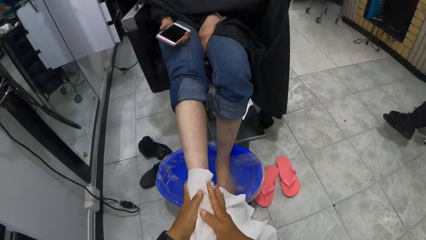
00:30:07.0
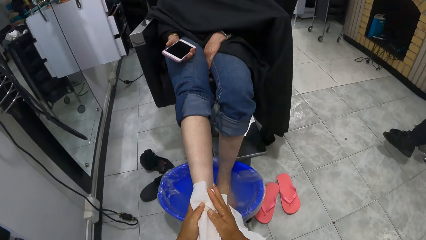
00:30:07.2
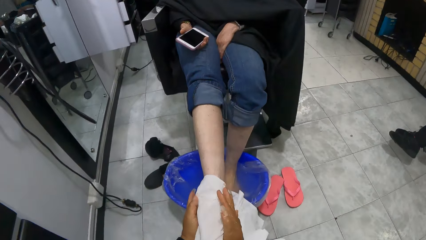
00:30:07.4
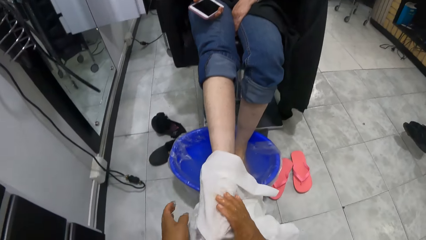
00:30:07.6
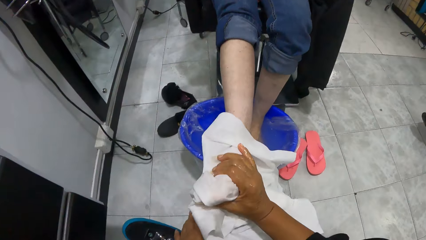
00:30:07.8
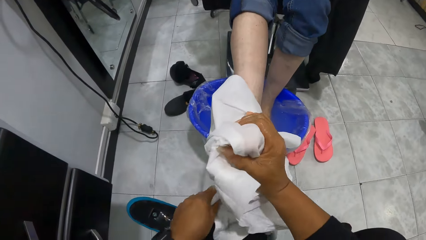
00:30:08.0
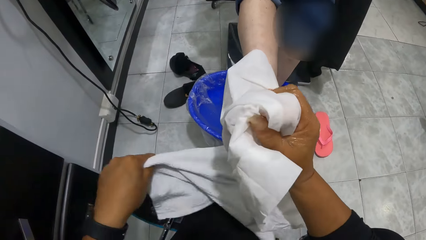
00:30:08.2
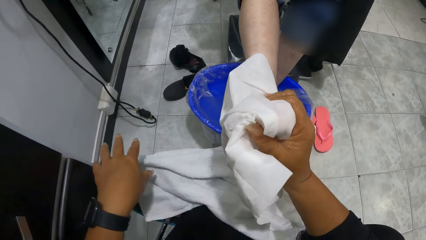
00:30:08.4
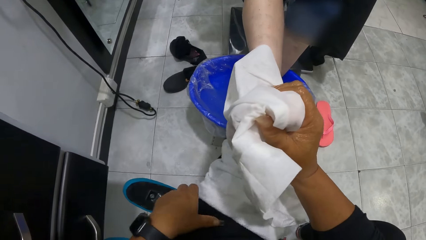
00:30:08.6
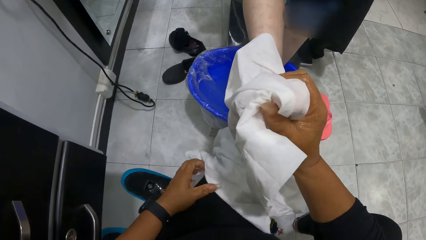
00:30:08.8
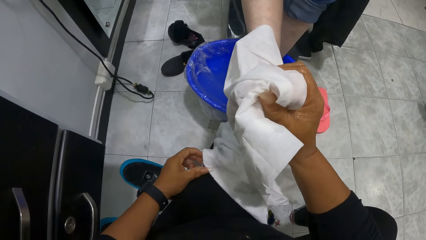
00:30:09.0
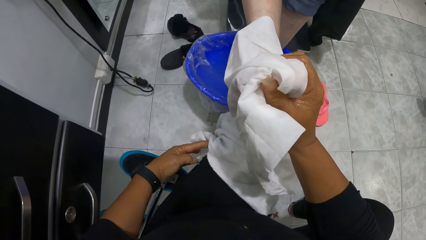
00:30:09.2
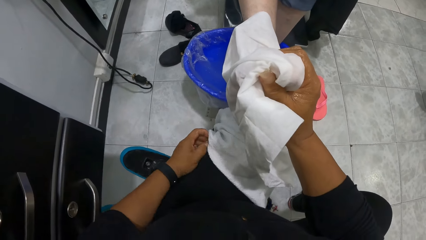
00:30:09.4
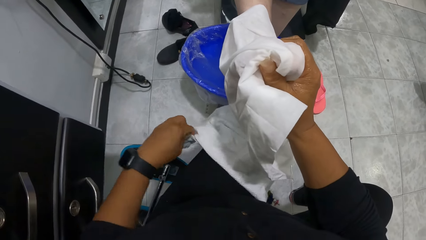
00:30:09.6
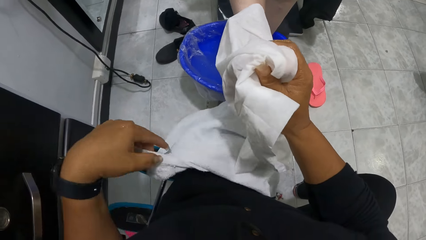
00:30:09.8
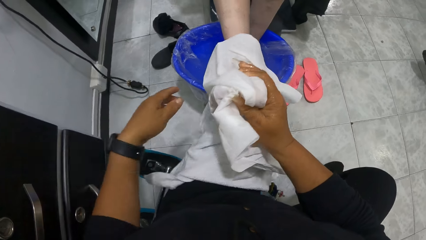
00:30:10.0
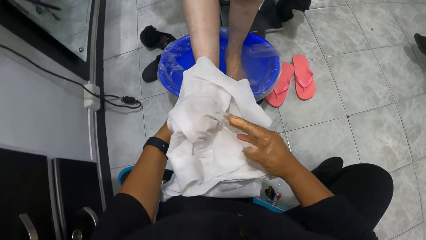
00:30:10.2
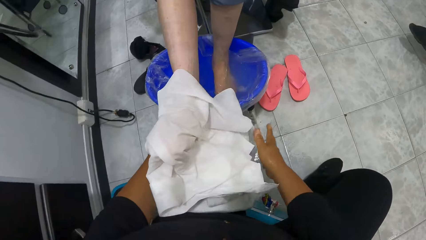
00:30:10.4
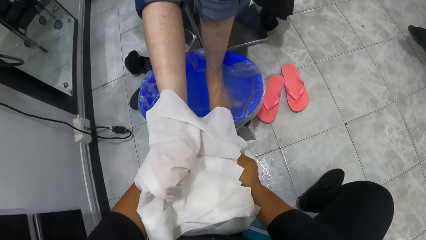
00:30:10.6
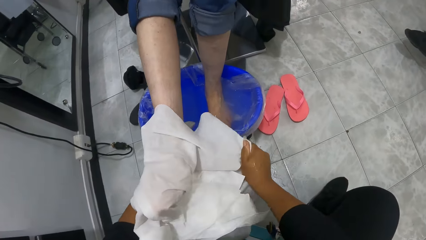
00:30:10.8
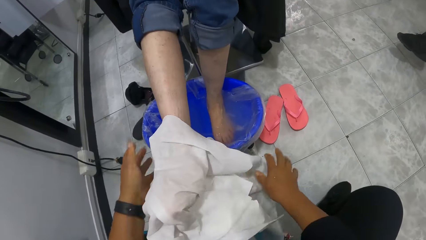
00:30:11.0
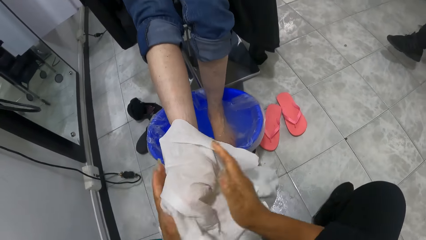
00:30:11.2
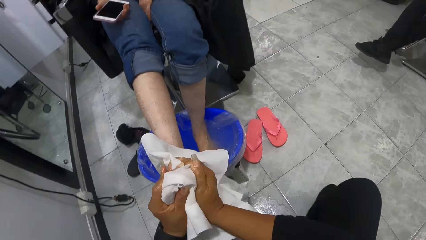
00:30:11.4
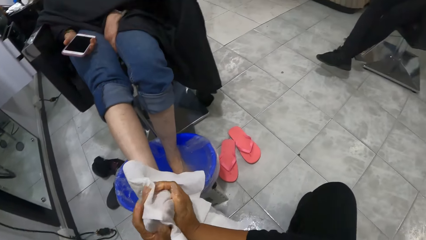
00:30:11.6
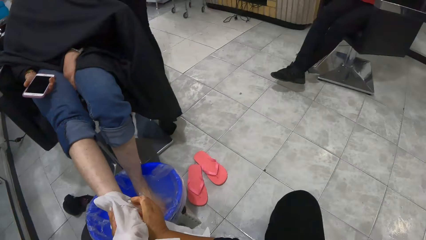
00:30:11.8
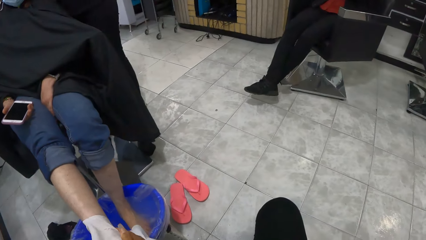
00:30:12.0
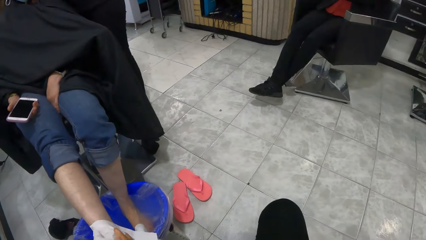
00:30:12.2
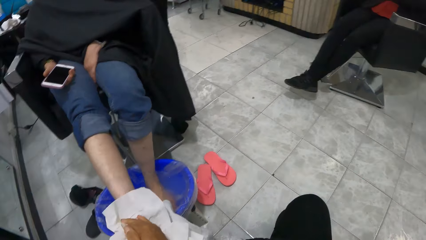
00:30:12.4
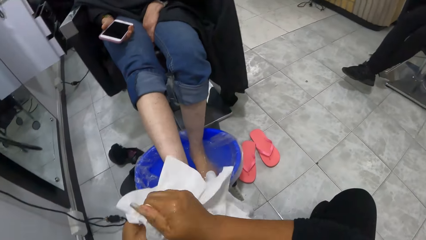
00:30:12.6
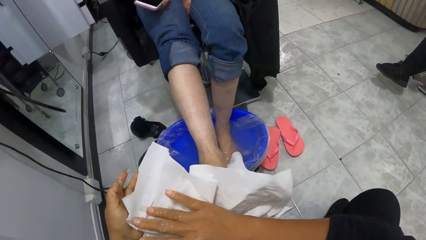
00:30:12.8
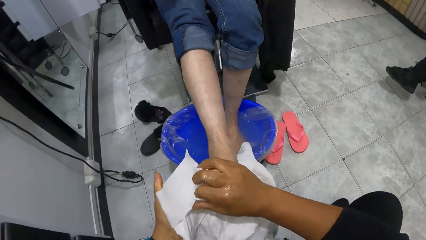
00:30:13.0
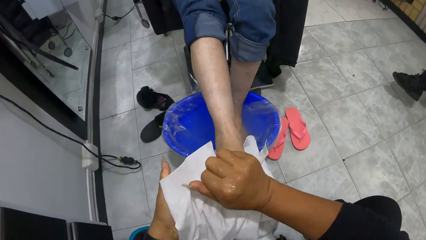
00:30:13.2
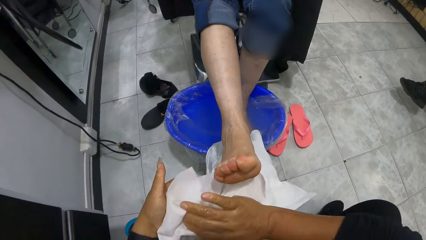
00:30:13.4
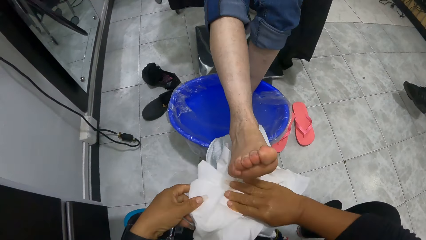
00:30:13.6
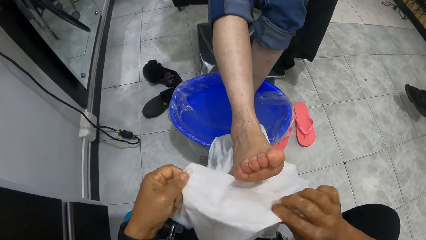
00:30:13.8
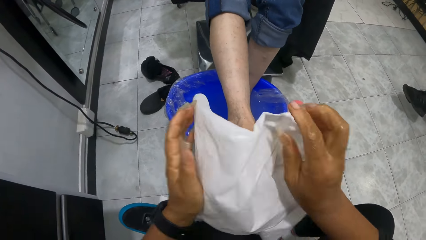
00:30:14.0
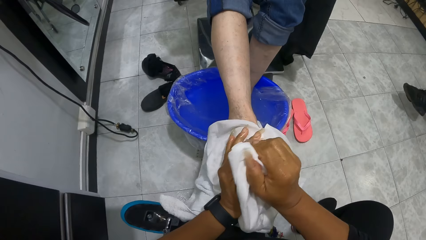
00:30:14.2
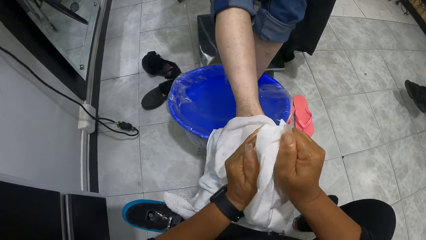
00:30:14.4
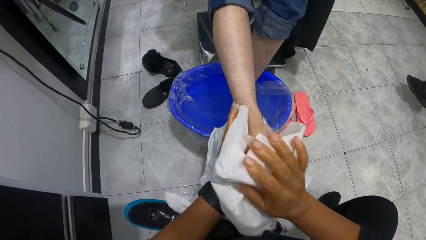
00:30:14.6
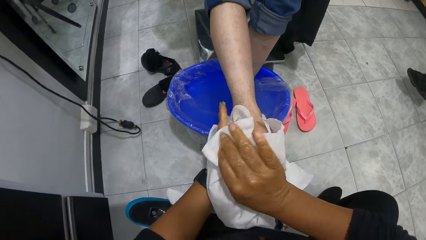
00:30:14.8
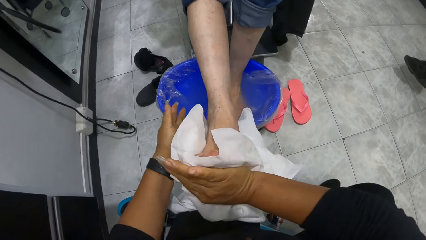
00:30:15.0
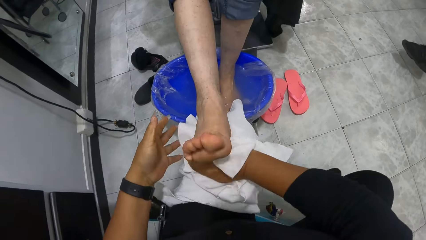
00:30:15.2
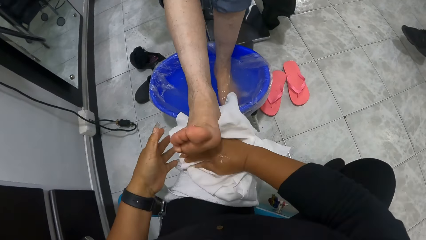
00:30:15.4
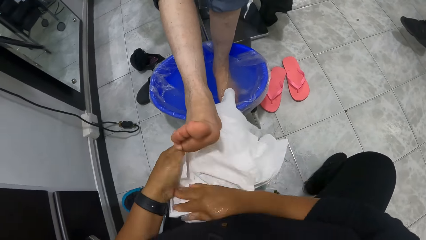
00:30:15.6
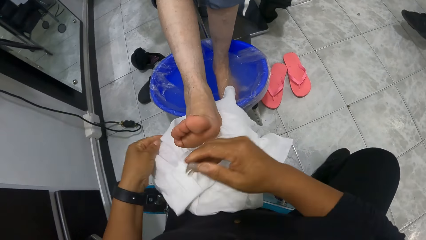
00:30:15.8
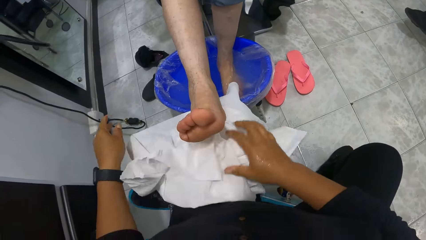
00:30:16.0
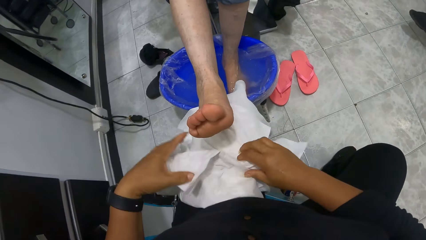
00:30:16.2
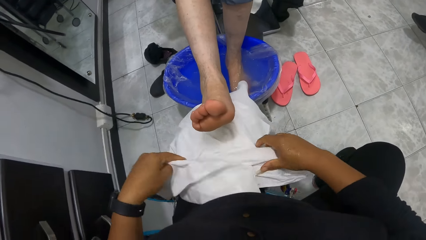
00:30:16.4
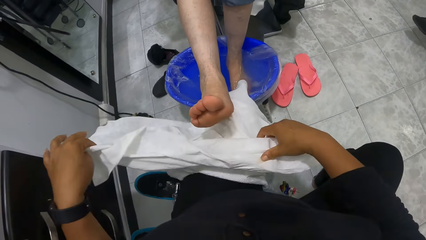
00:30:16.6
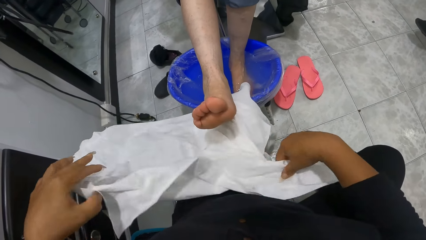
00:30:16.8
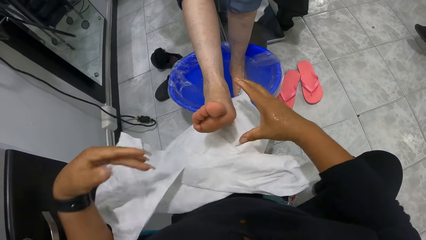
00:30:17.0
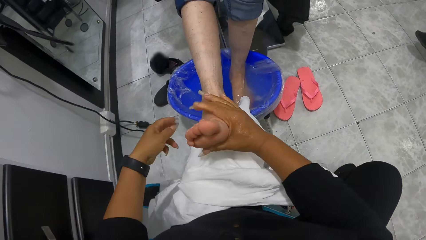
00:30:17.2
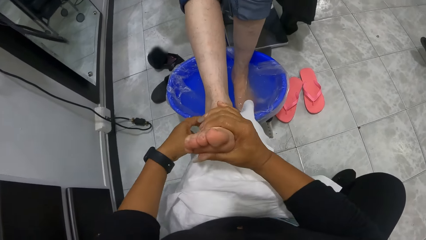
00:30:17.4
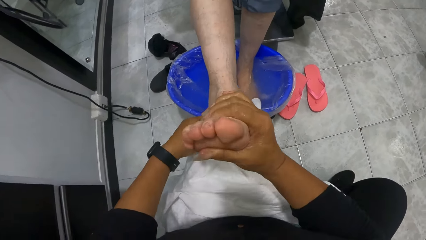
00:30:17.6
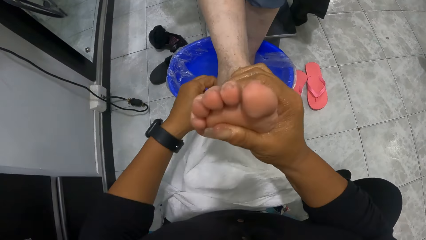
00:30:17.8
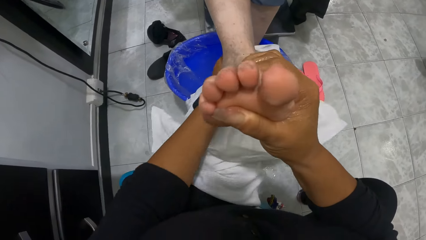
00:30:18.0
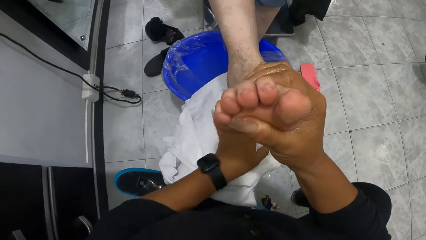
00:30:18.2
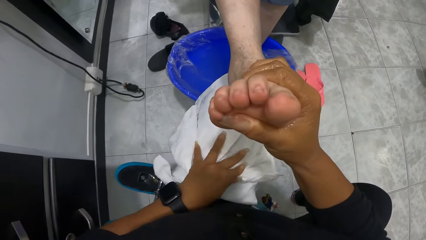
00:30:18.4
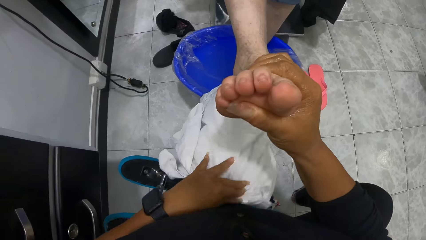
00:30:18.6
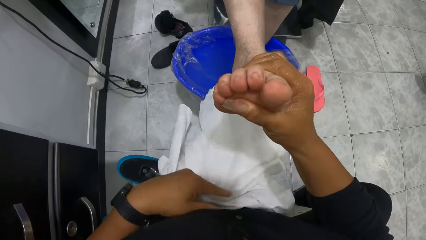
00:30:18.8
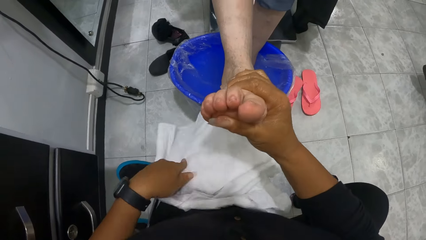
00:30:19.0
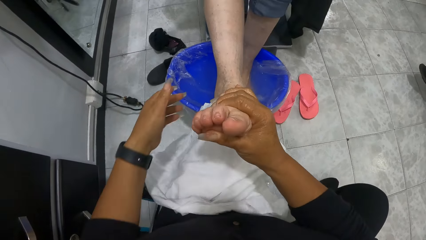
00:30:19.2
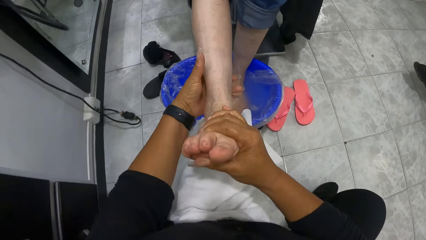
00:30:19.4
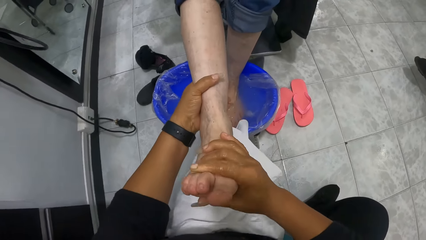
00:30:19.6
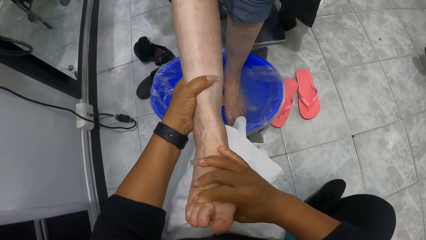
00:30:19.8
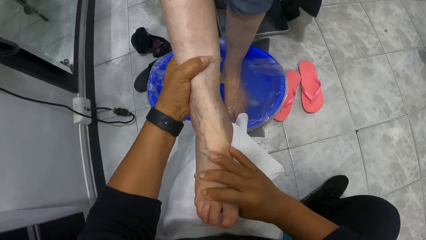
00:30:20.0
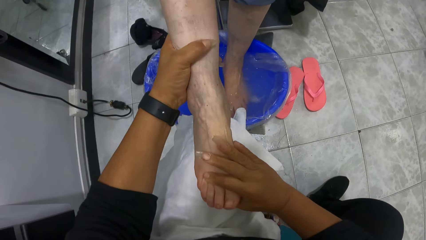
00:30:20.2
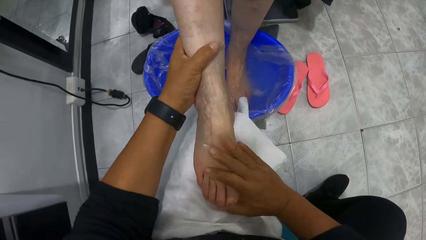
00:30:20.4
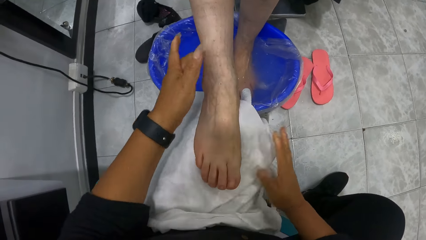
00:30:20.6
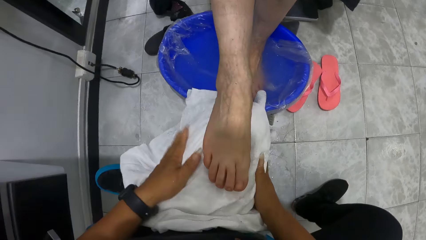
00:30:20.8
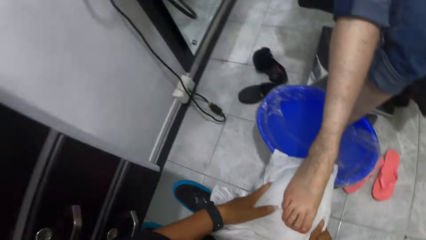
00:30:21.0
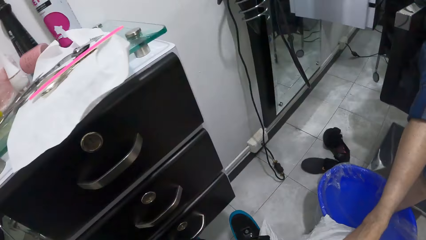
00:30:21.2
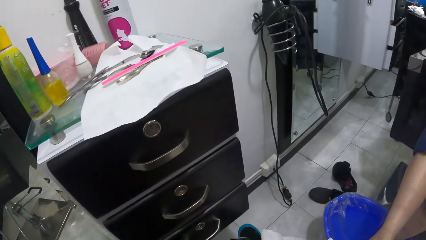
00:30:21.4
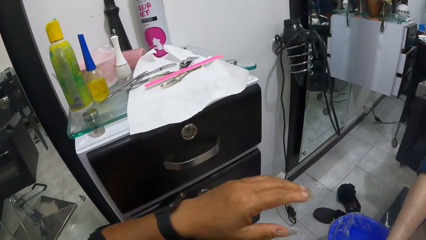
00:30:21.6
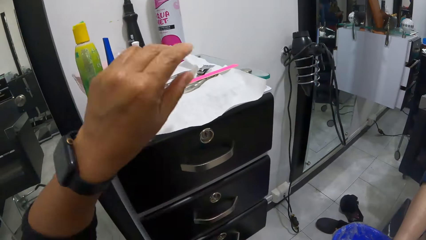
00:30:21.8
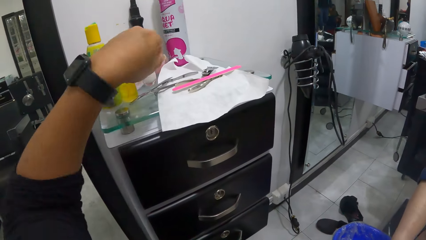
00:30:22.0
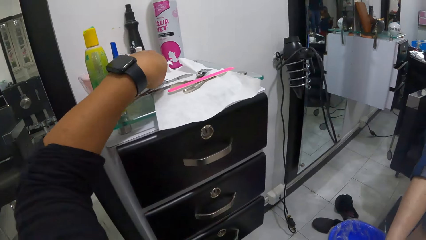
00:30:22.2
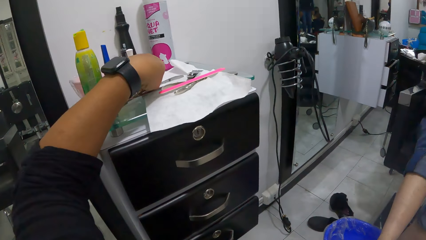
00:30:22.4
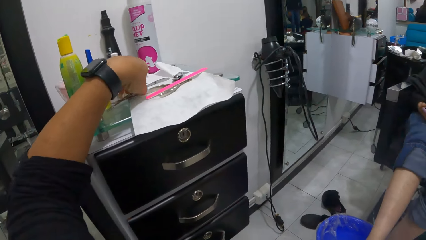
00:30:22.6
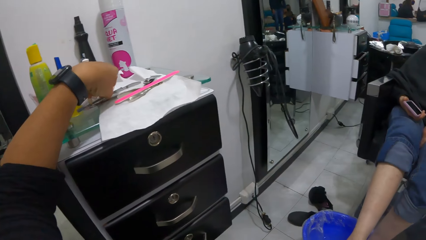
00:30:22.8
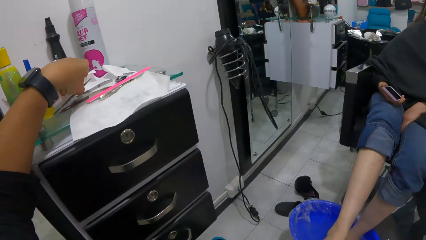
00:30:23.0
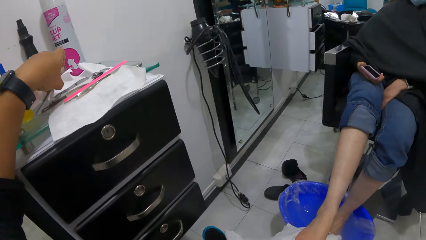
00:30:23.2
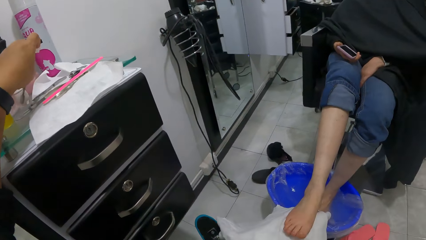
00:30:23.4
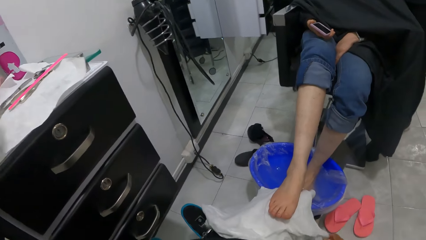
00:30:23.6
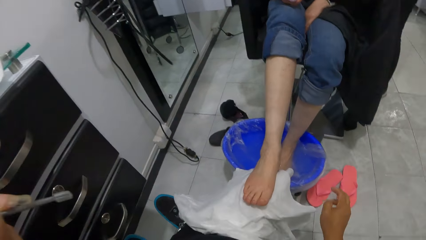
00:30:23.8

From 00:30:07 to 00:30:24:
The camera wearer lifts the right foot of the woman from her thigh with her right hand. She adjusts the towel on her thigh with her left hand. She places the right foot of the woman on her thigh with her right hand. She takes a nail pusher or cuticle remover from the napkin on the shelf with her left hand.
